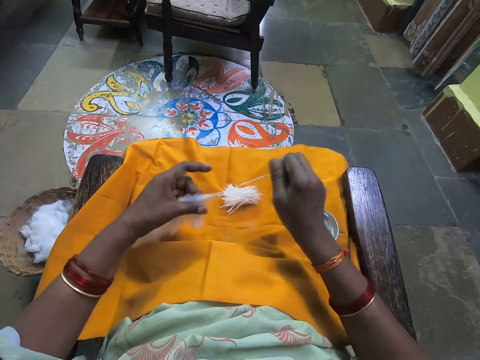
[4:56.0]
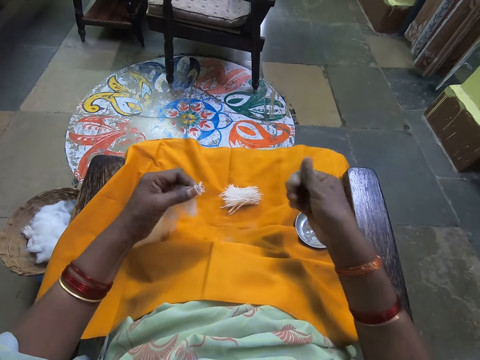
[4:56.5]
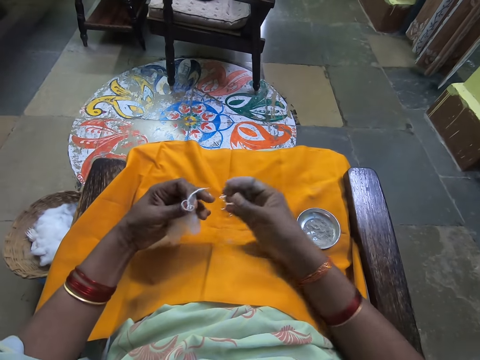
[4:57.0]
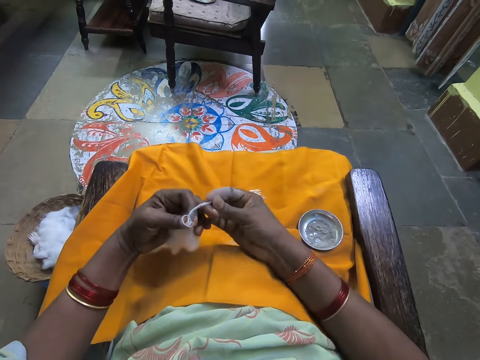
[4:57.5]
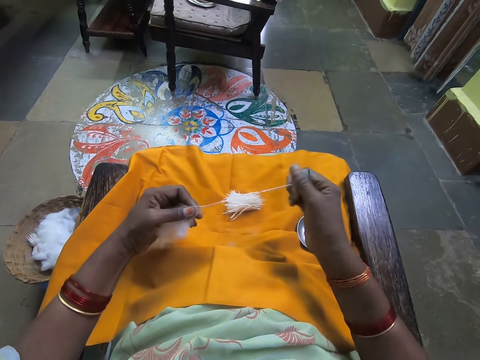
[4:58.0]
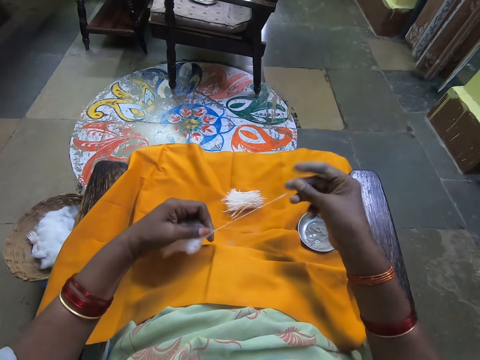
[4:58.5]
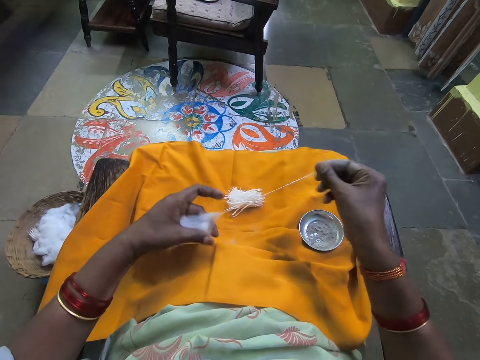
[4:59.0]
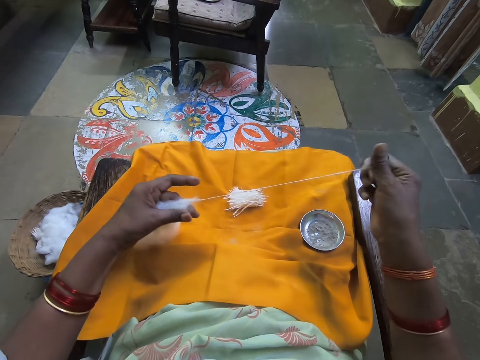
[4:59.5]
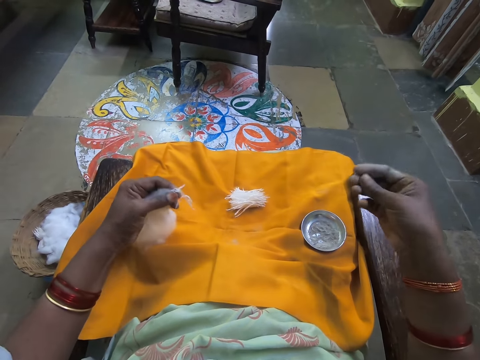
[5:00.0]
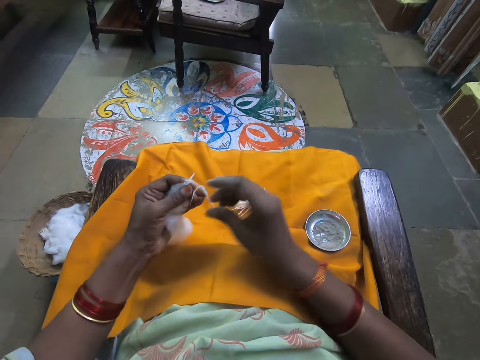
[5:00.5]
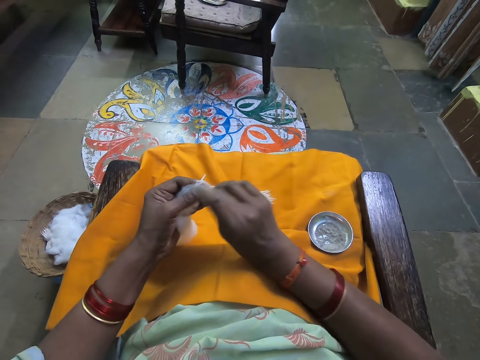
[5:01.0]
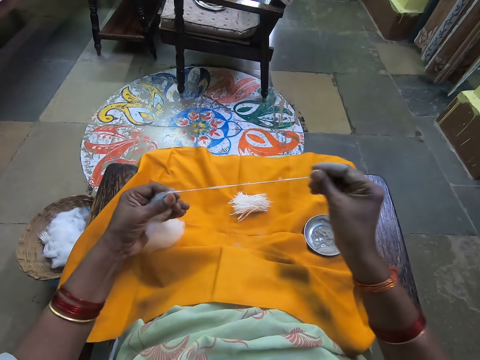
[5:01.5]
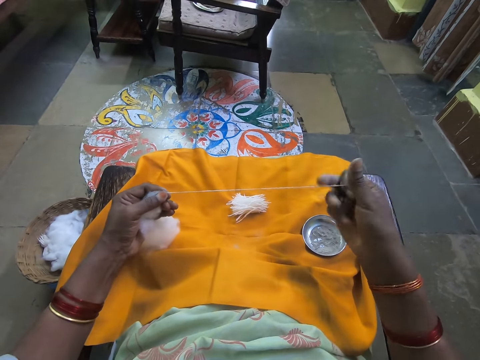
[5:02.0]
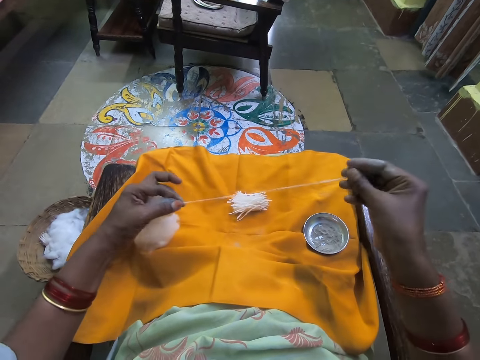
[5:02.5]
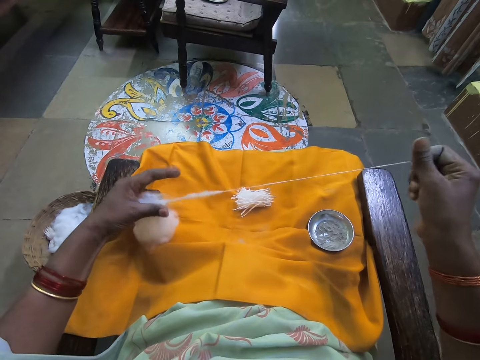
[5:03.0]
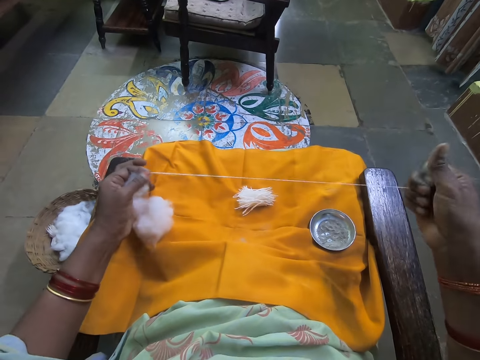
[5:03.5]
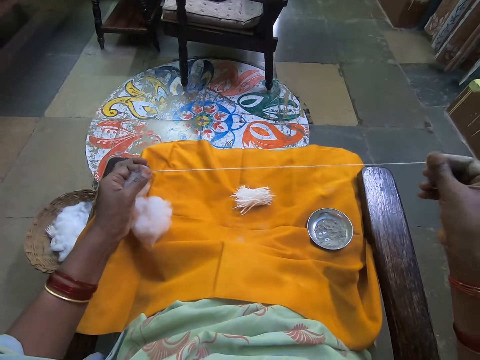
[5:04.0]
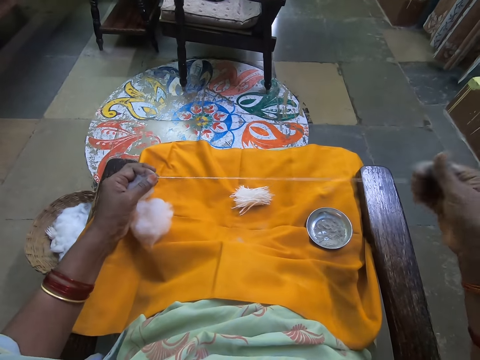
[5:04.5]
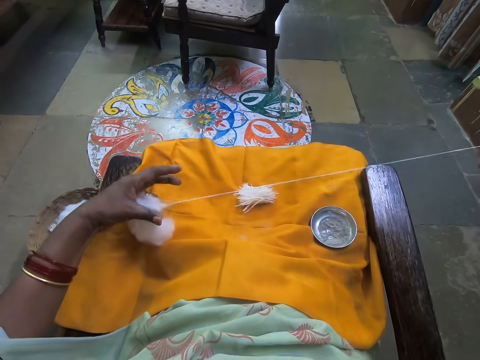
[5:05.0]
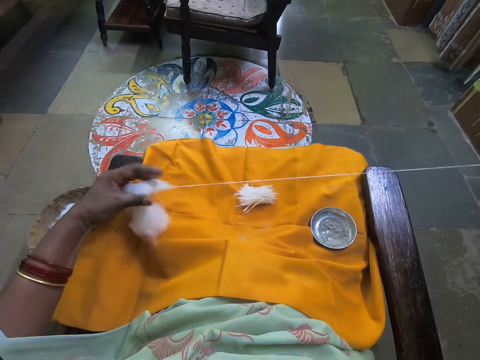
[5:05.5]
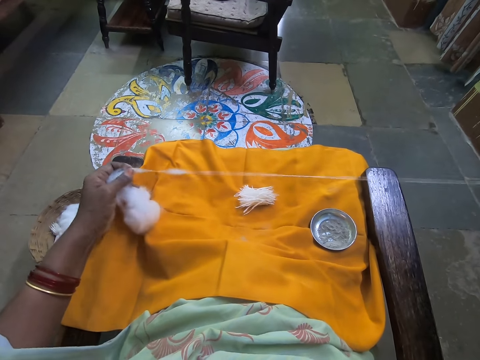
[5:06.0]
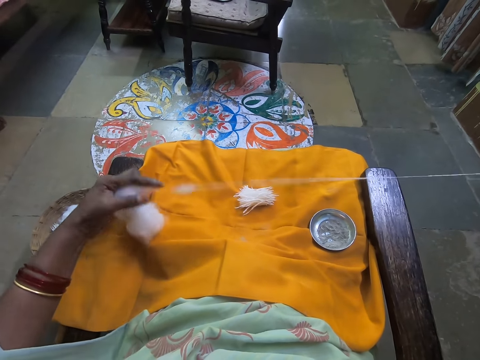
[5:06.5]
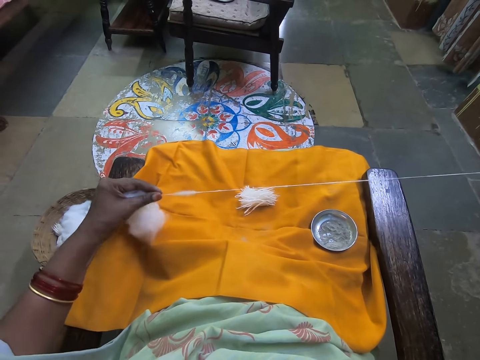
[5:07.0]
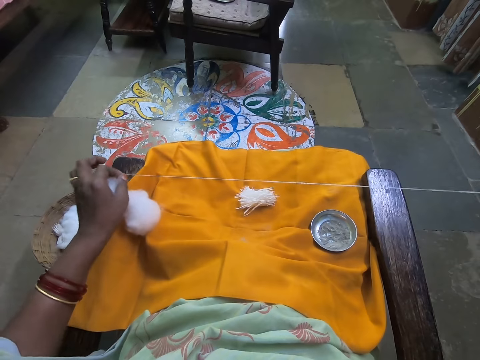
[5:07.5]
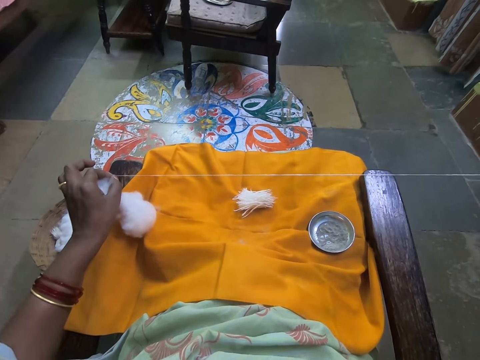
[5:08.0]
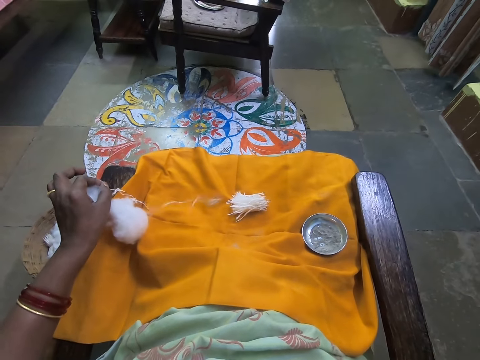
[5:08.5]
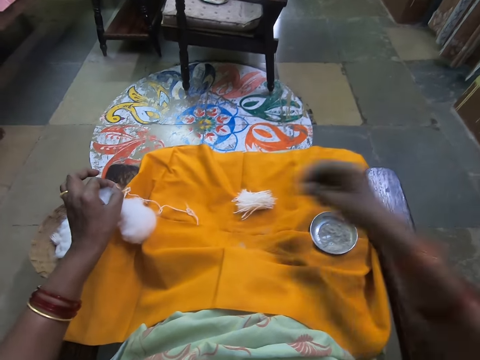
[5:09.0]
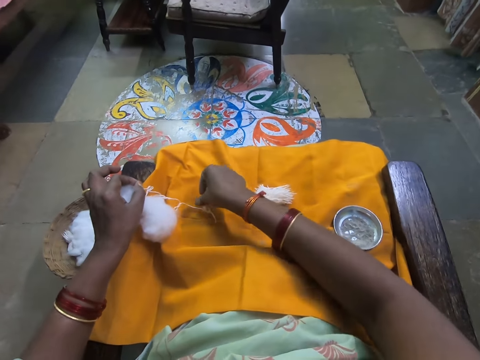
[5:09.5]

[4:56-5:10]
The camera wearer pulls the cotton wool. She picks the cotton wool. She pulls the cotton wool. She picks the cotton wool. She pulls the cotton wool.

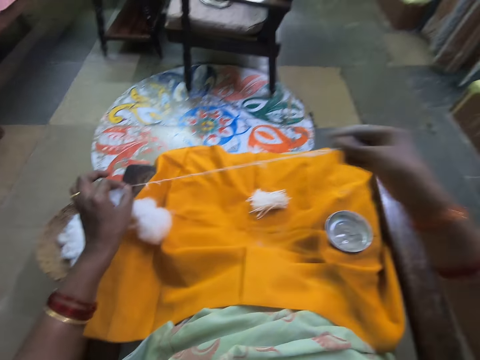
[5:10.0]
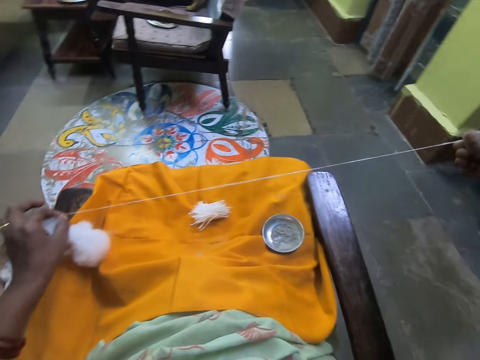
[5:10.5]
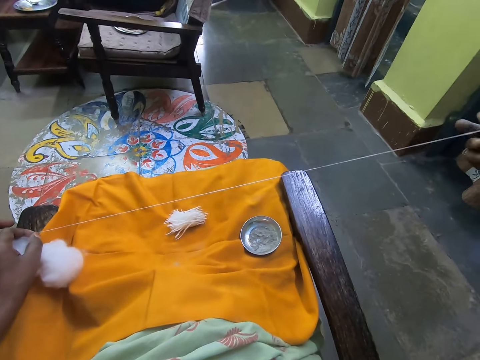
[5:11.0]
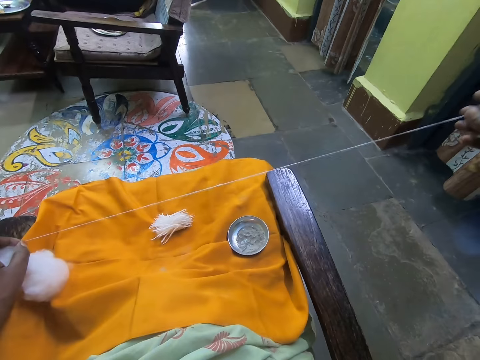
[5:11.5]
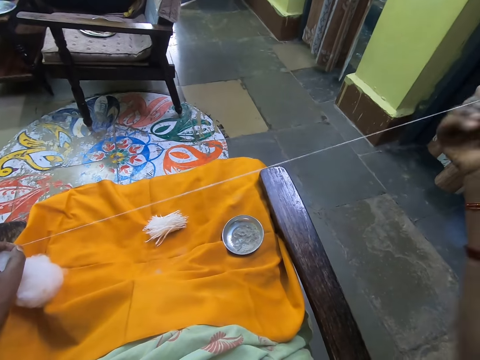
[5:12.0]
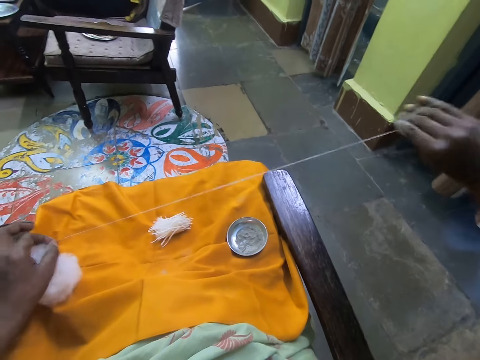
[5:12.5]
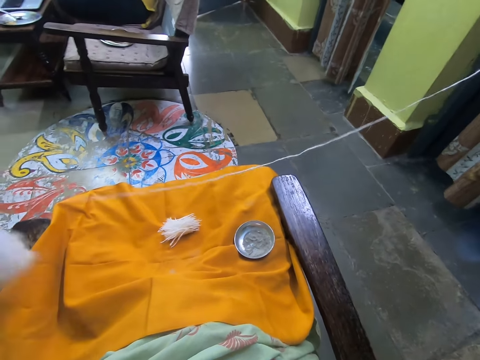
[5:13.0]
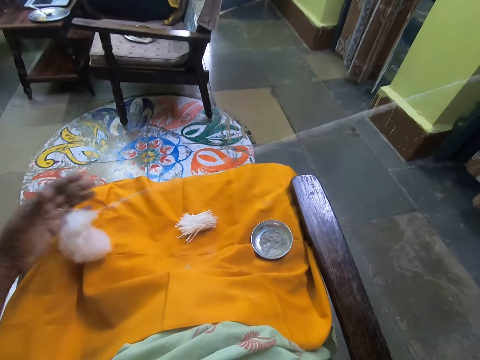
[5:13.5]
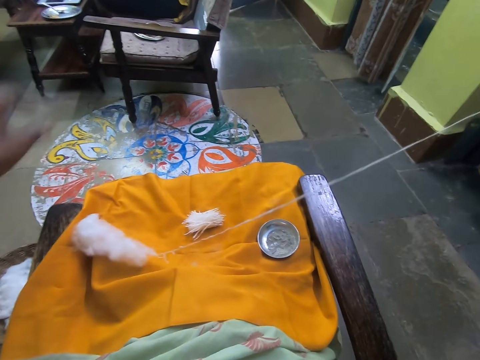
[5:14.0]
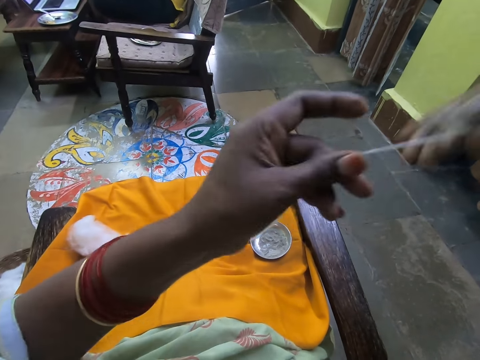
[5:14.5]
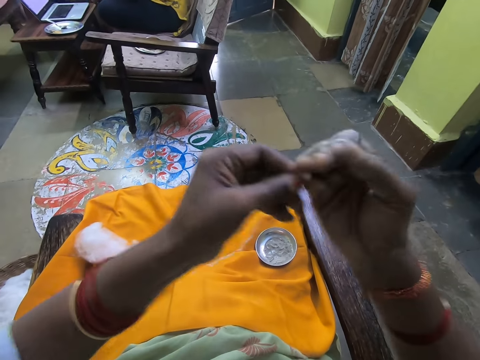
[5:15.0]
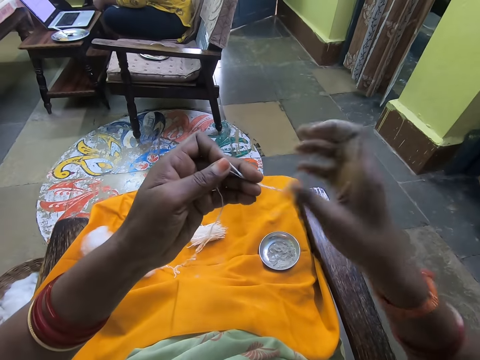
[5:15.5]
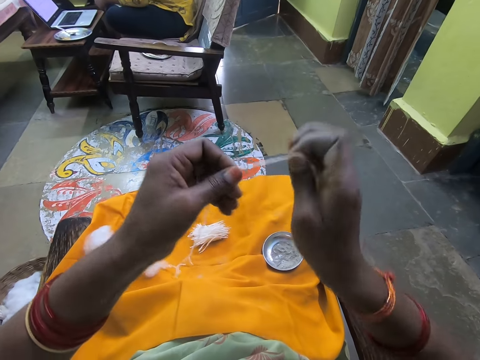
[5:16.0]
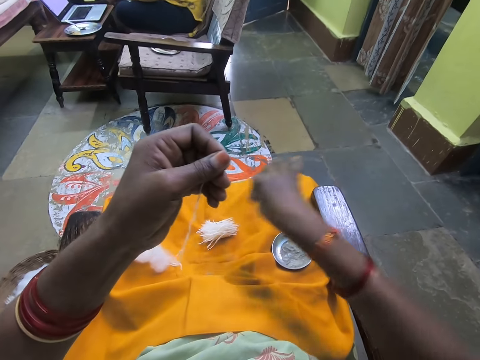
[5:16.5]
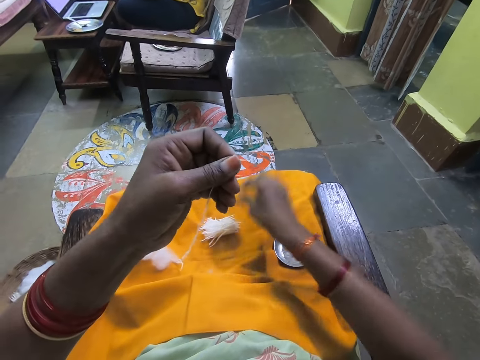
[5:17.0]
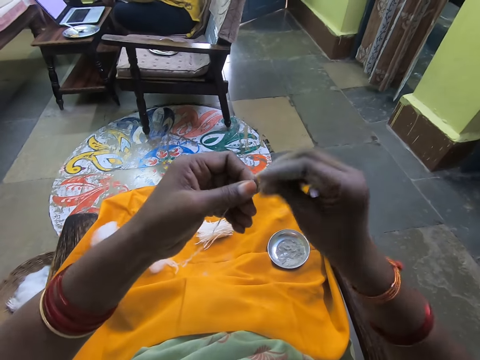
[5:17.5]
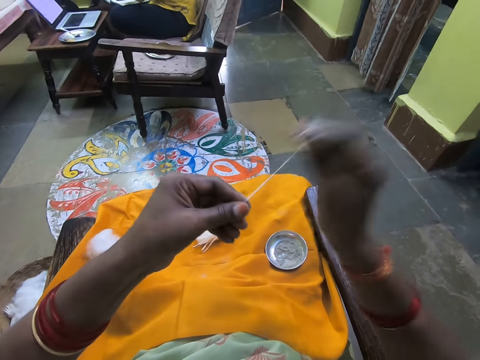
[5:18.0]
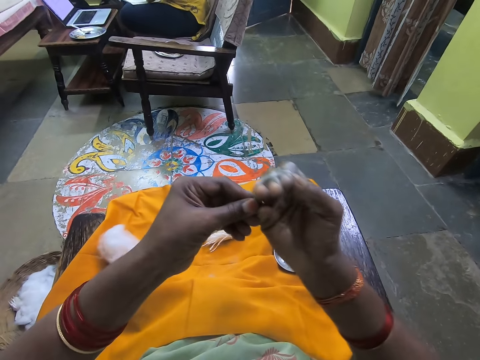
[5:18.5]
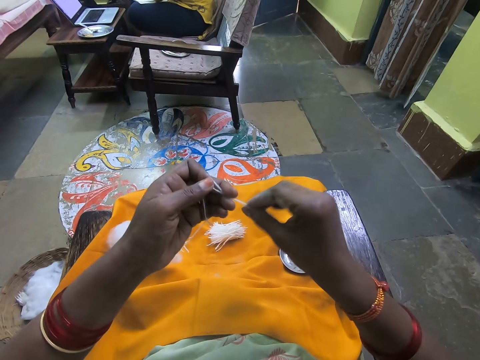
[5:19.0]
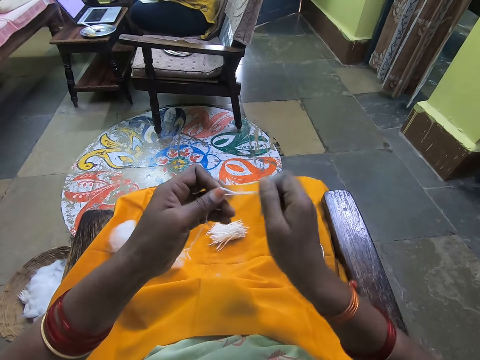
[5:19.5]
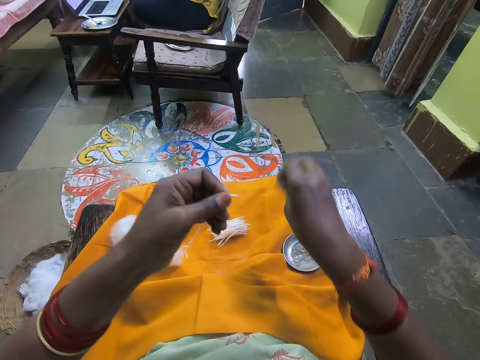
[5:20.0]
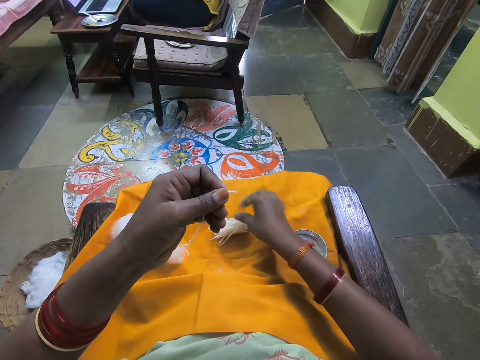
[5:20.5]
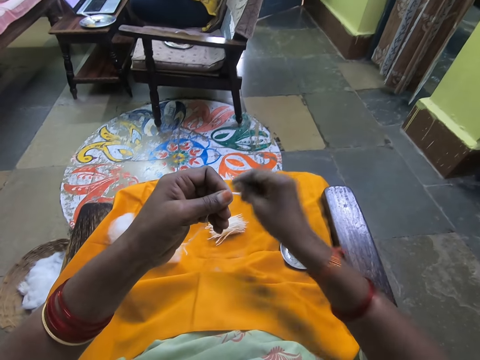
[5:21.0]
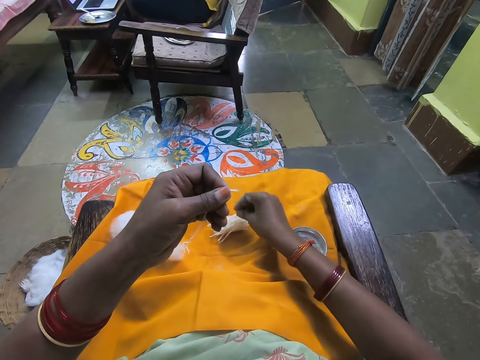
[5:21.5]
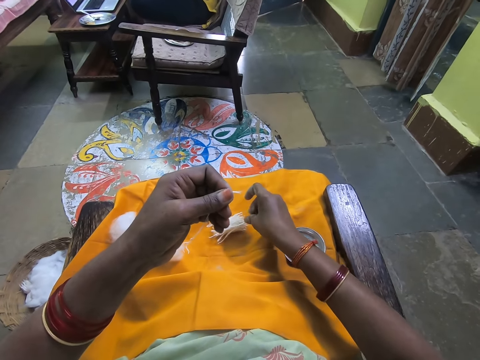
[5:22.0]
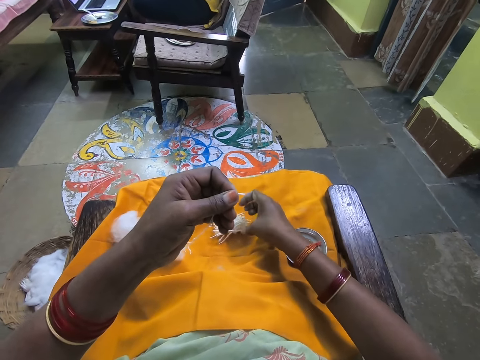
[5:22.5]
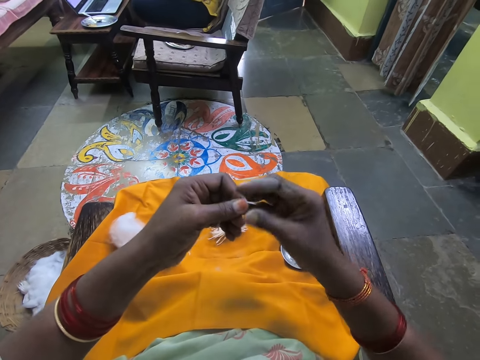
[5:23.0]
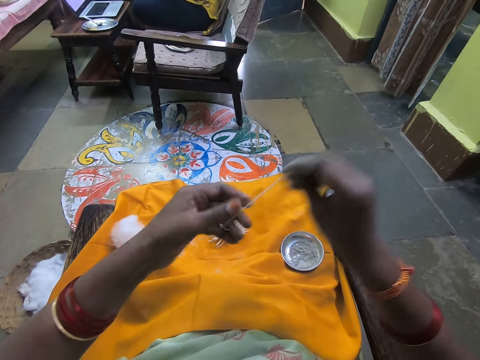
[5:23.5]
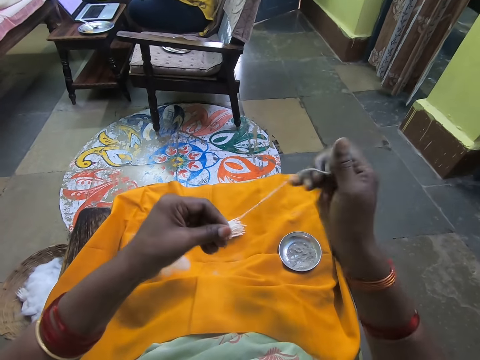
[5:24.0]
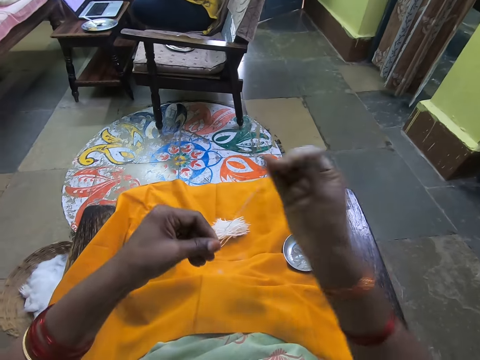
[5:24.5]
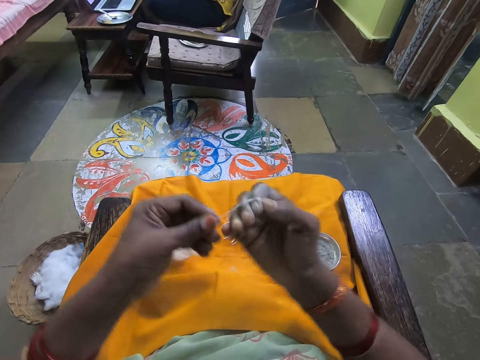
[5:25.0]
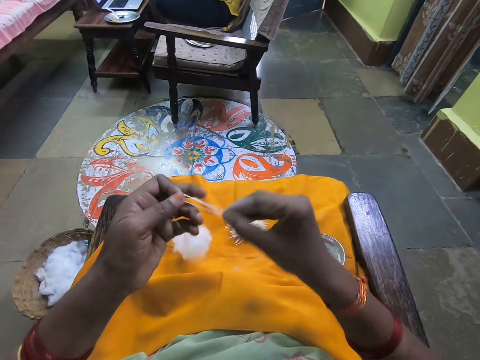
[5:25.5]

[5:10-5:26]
The camera wearer wraps the wool on her right hand. She removes the cotton wools from her fingers. She twists the cotton wool with her finger. She cuts the wool. She places the cotton wool on the other cotton wools. She rolls the cotton wool on her fingers. She wraps the wool on her right hand. She removes the cotton wools from her fingers. She cuts the wool. She places the cotton wool on the other cotton wools. She pulls the wool. She rolls the cotton wool on her fingers. She wraps the wool on her right hand. She removes the cotton wools from her fingers.
